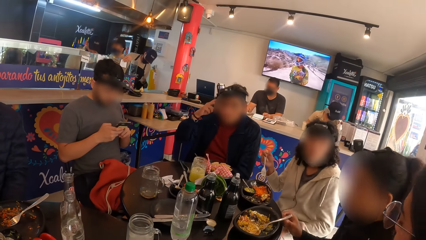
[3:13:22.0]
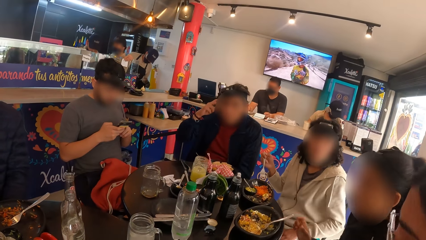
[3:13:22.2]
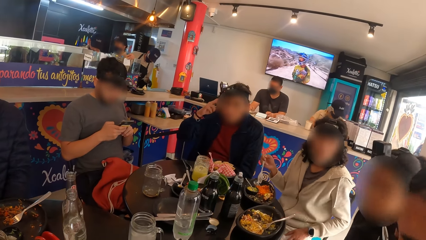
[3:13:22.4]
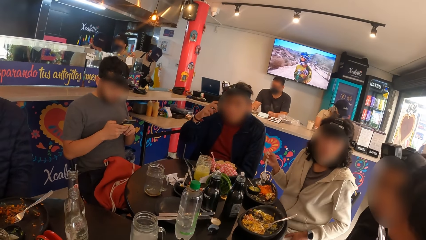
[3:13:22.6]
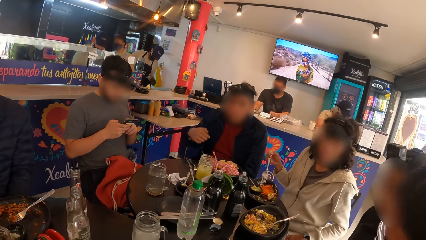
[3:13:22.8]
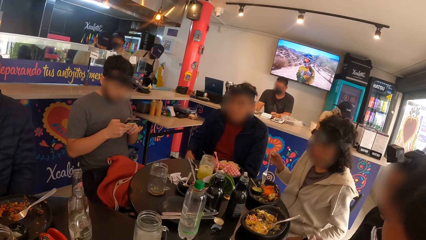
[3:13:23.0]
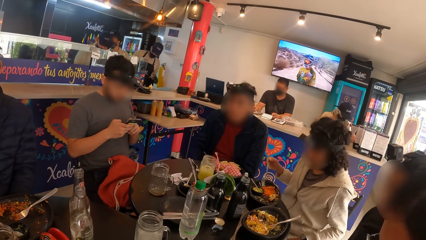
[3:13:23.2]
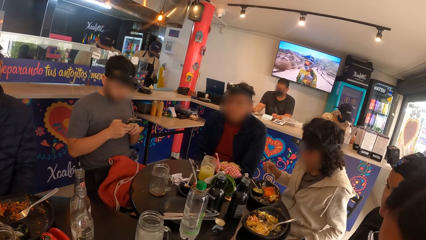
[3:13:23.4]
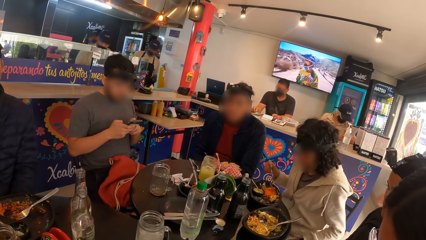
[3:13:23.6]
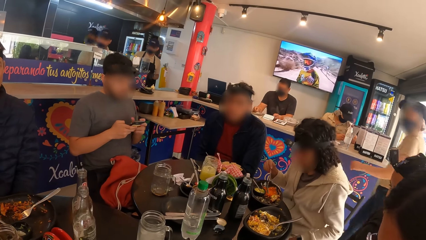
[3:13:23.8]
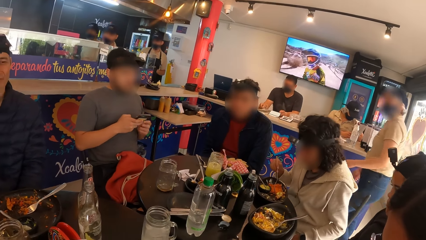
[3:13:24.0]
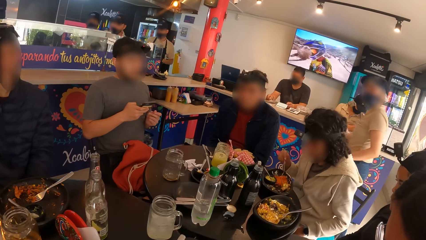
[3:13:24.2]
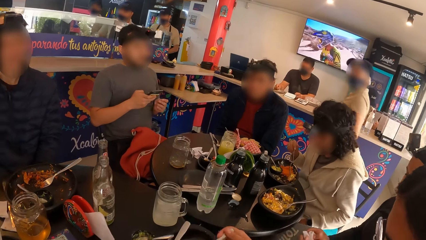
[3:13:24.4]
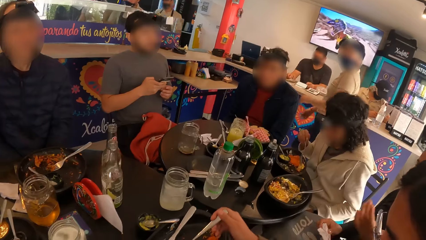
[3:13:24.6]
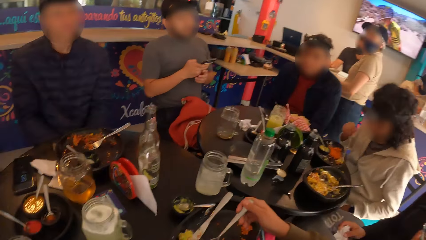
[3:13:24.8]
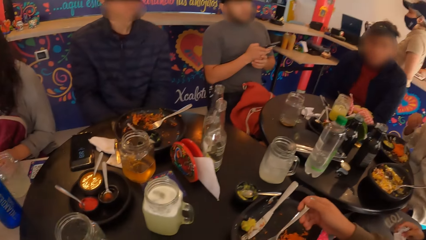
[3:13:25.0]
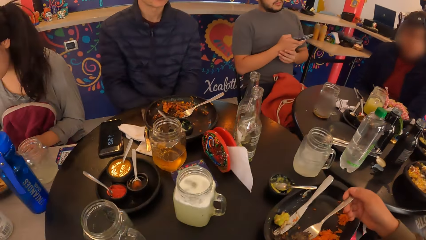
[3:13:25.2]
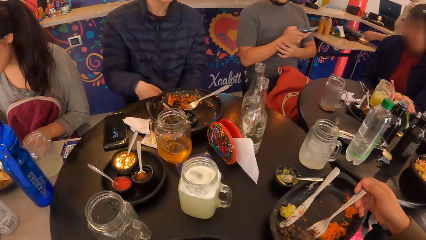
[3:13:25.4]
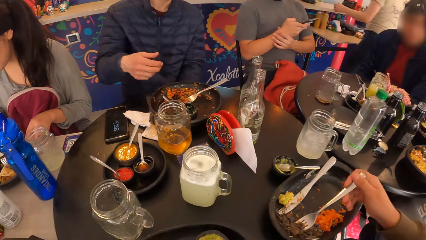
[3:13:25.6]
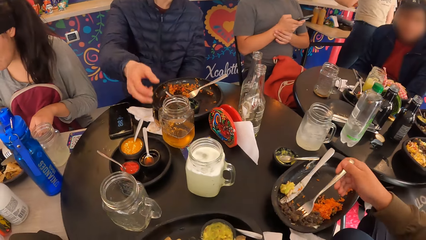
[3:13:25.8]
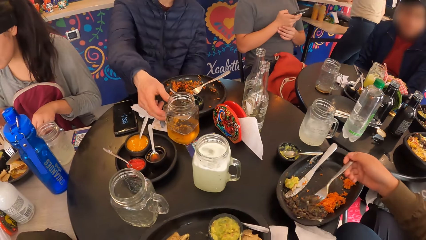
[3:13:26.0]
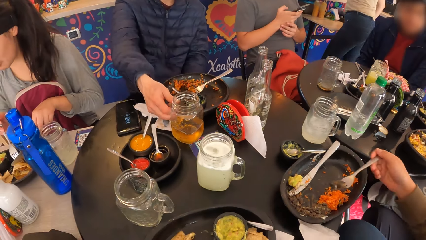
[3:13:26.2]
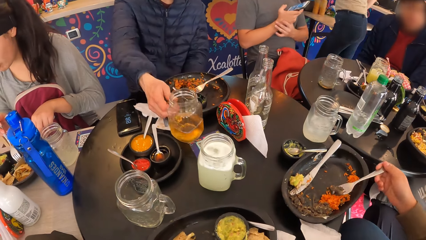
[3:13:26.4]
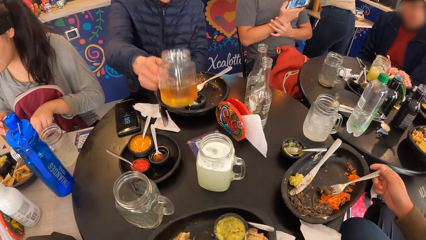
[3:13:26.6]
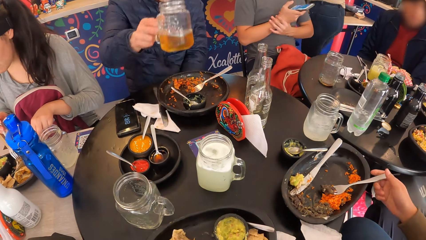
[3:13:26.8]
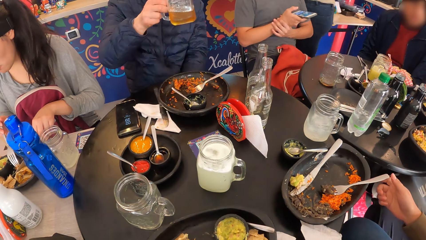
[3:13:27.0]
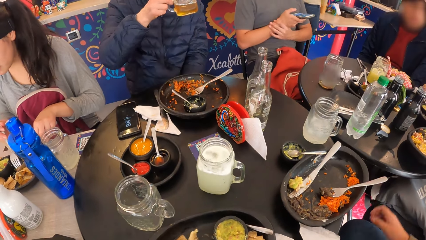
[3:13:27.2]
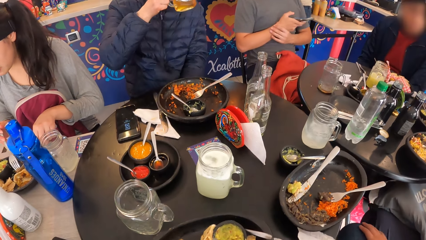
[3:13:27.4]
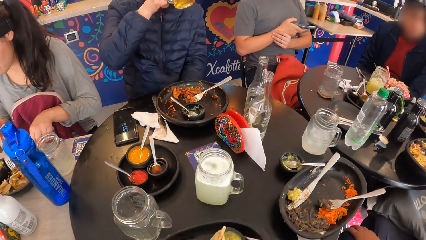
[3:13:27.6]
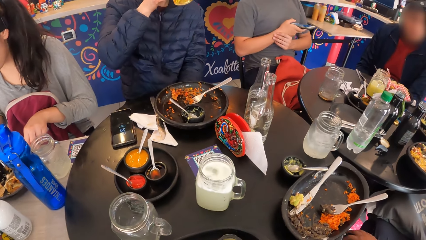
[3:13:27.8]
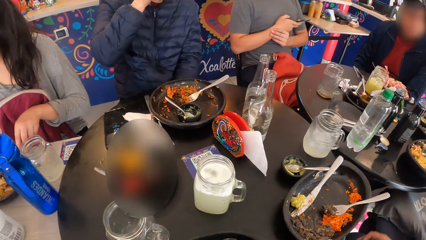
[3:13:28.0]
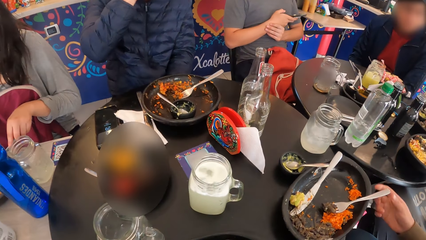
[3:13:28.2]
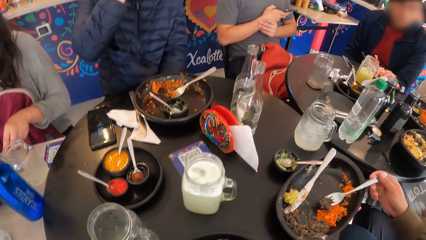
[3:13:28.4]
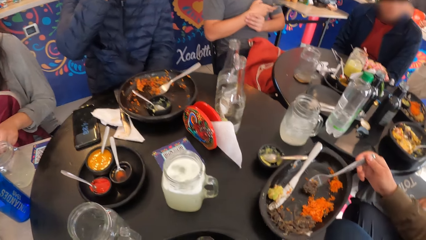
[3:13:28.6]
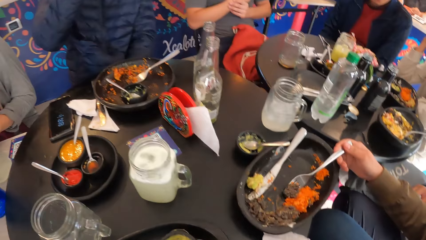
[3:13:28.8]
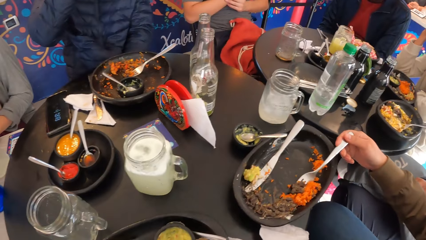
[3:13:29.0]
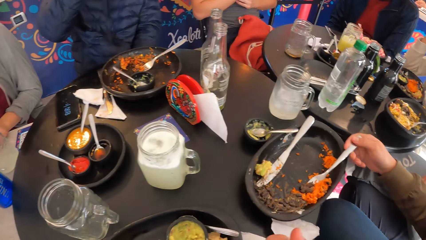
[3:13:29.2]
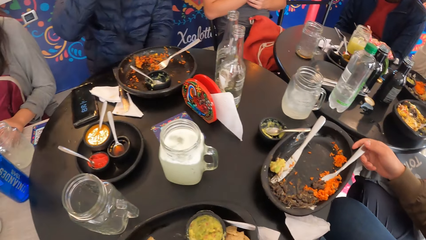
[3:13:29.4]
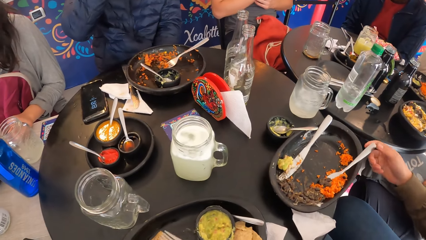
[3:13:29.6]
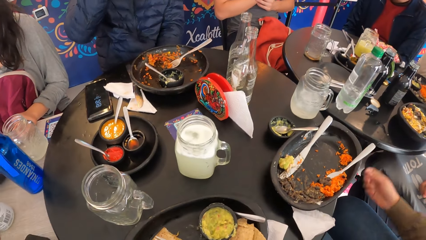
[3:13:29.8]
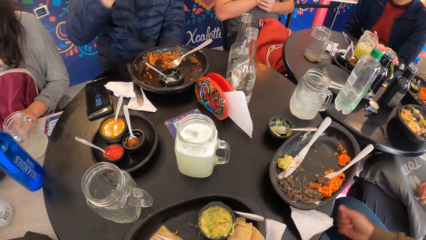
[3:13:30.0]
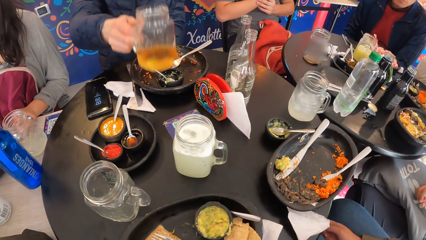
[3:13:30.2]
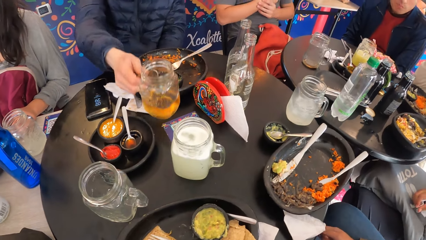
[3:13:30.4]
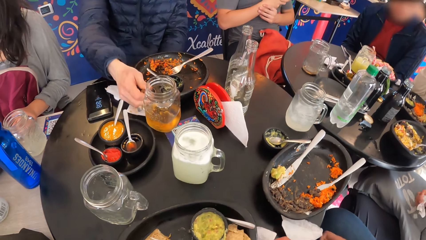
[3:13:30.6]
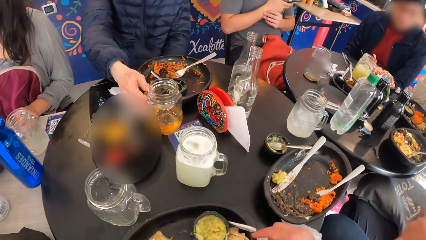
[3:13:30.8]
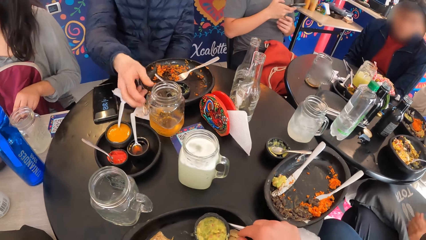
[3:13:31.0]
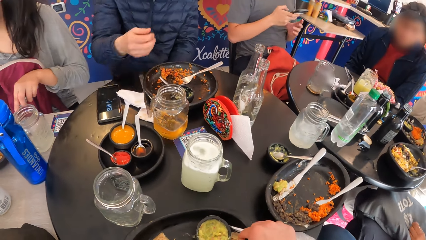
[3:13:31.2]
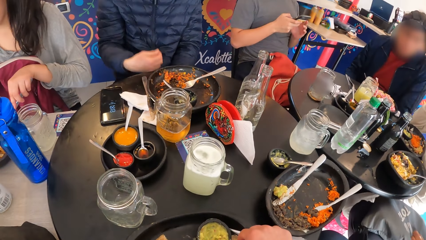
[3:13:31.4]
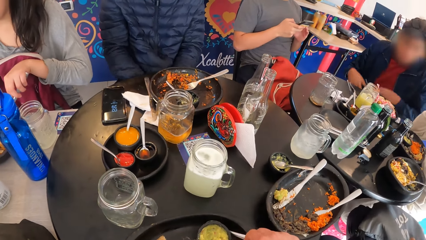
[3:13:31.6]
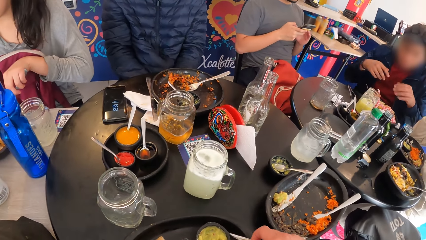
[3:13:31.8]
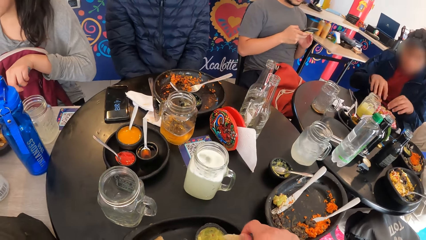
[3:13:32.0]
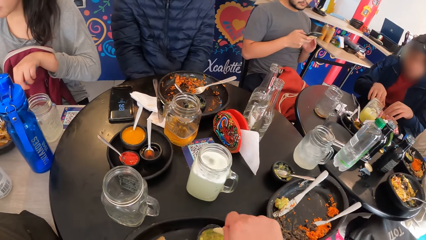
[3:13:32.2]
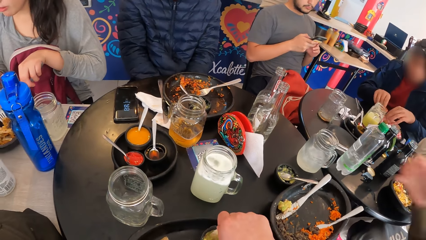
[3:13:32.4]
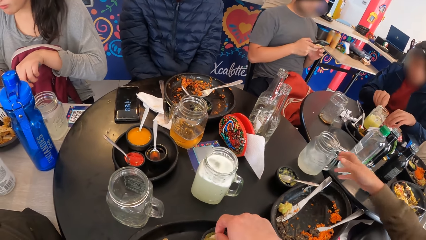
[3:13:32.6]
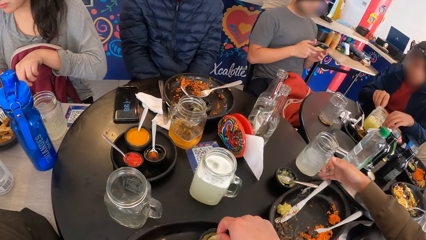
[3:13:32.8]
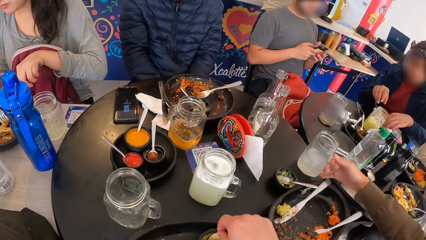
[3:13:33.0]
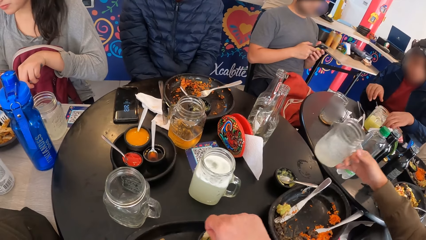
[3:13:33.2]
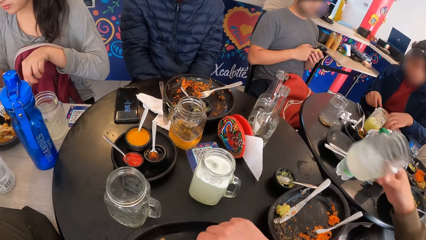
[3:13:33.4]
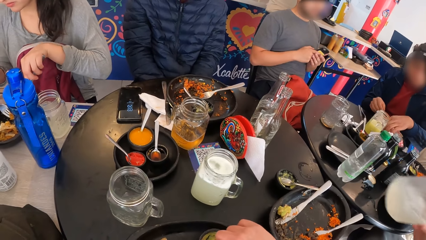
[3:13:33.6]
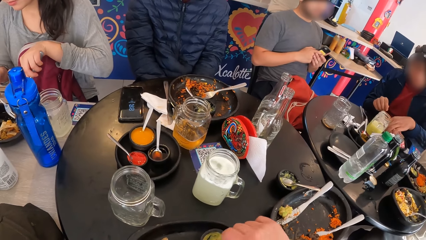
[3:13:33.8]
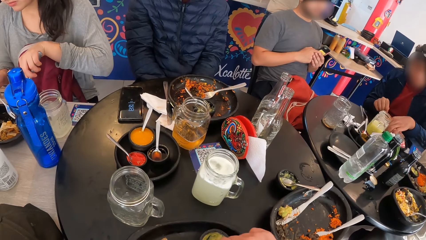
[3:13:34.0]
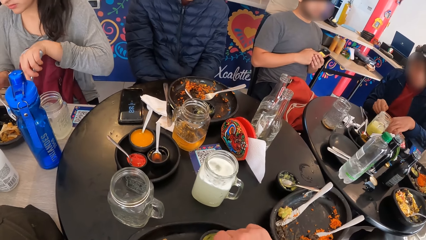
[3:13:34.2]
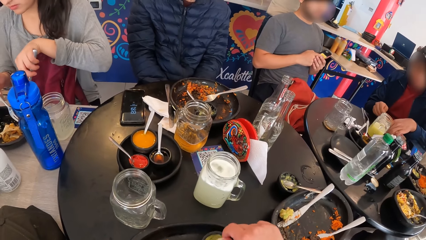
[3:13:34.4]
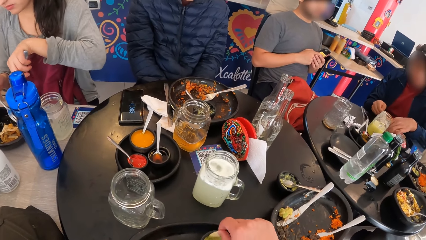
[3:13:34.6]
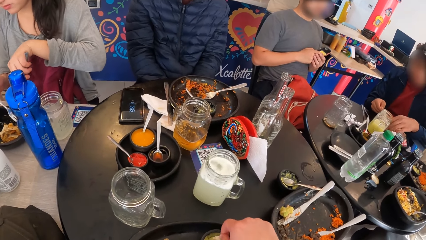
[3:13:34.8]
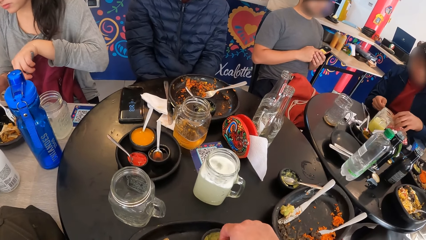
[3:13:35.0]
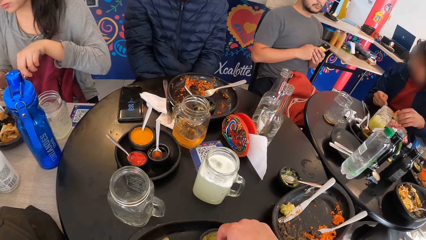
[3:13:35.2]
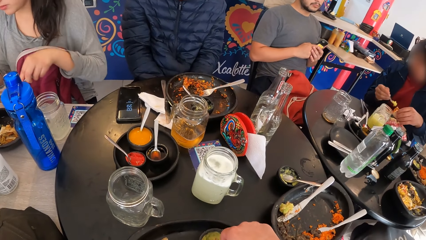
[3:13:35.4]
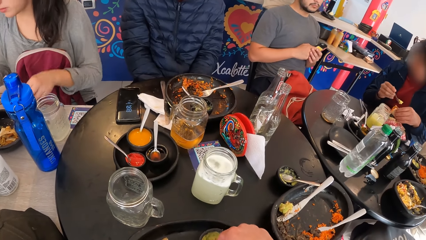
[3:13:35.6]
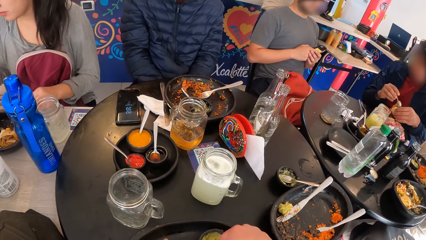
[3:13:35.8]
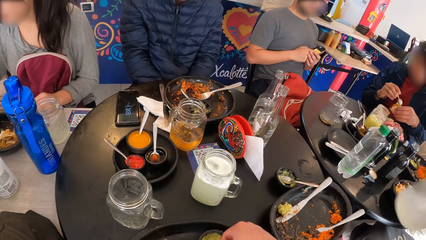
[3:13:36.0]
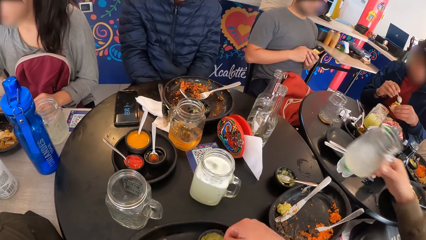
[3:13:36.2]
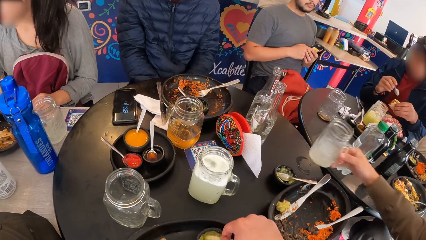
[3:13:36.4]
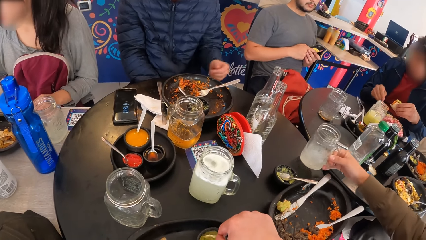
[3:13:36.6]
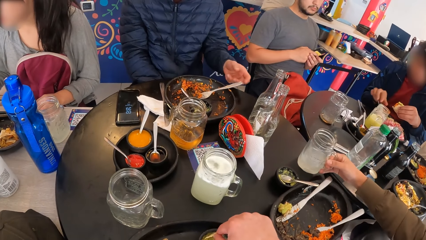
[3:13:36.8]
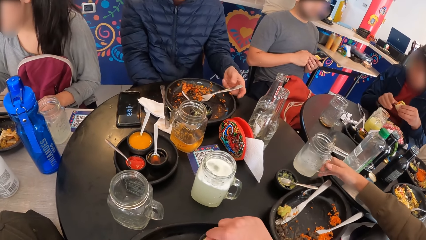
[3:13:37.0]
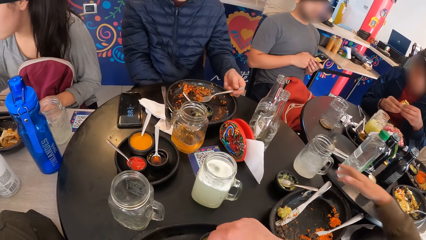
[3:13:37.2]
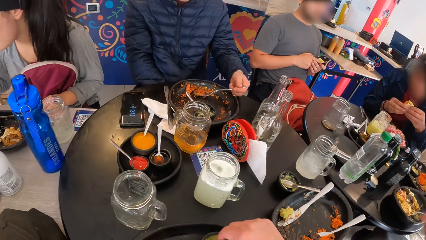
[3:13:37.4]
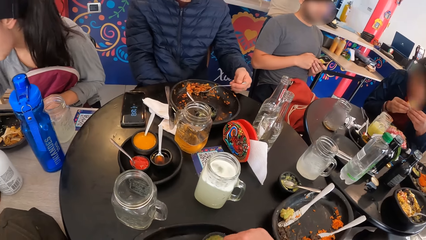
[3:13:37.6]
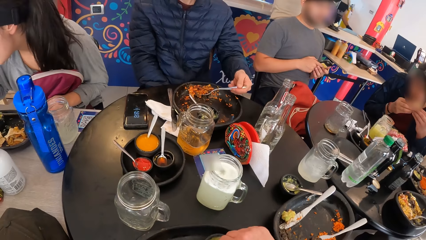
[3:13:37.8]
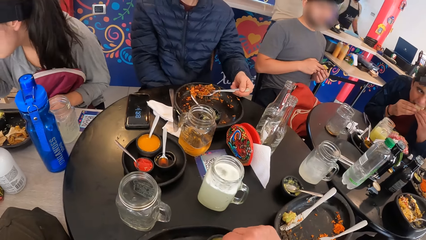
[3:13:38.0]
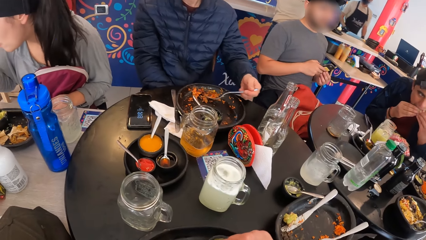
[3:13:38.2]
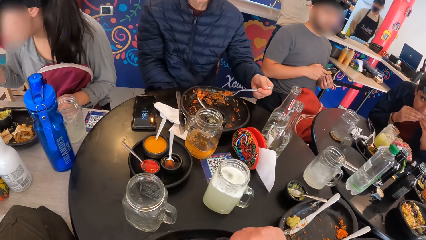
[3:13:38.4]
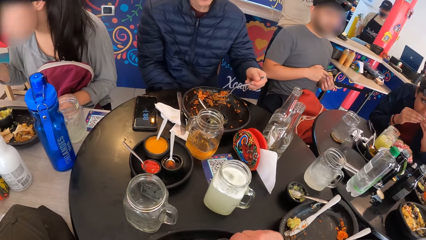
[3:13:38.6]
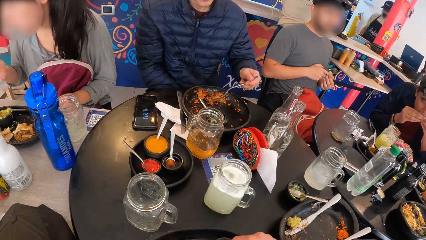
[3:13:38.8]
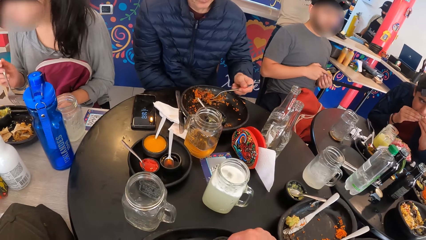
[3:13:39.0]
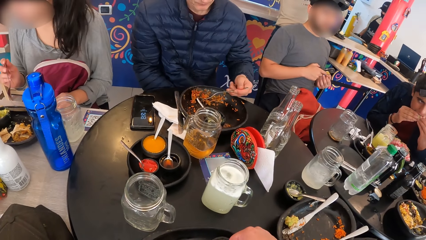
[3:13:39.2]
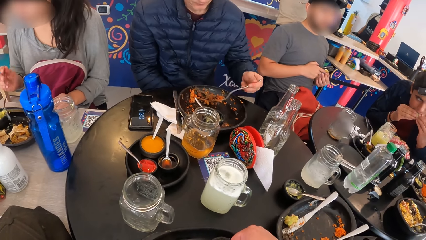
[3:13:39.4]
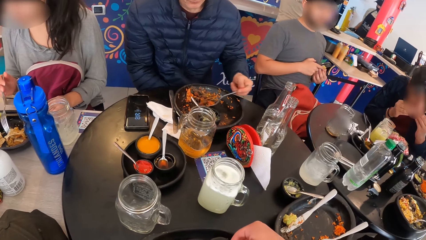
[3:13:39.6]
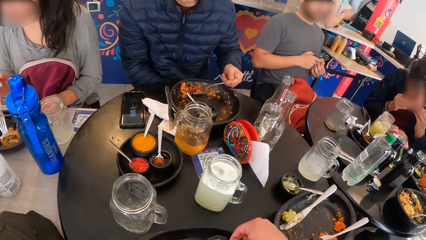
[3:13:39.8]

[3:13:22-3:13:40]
The man touches his face with his right hand. A woman moves the rice in the plate with the fork in her right hand. Another man operates the phone with his right hand. Another woman cuts the tacos with the fork and knife in both hands. A third man takes the cup of drink from the table with his right hand. A third woman takes the minced meat from the plate with the fork in her right hand. The camera wearer eats. The third man drinks from the cup of drink in his right hand. The third woman takes rice from the plate with the fork in her right hand. The third man drops the cup of drink on the table with his right hand. The second man operates the phone with both hands. The camera wearer picks up food and dips the food in something. The first man puts sauce in the tacos in his left hand with a spoon in his right hand. The third woman takes the cup of drink from the table with her right hand. She drops the cup of drink on the table with her right hand. The first man drops the spoon in the sauce bowl with his right hand. The third man takes the rice in the plate with the fork in his left hand. The first man eats the tacos with both hands.
